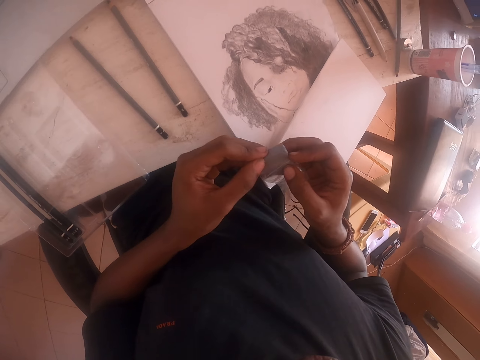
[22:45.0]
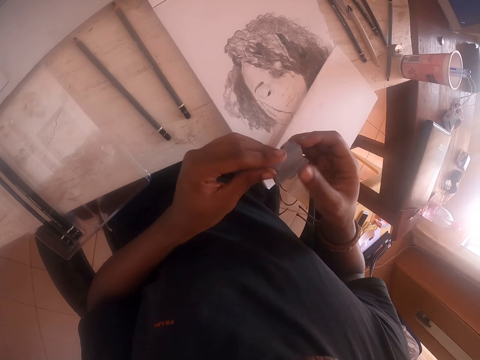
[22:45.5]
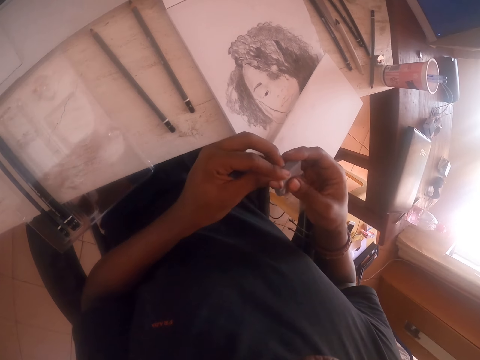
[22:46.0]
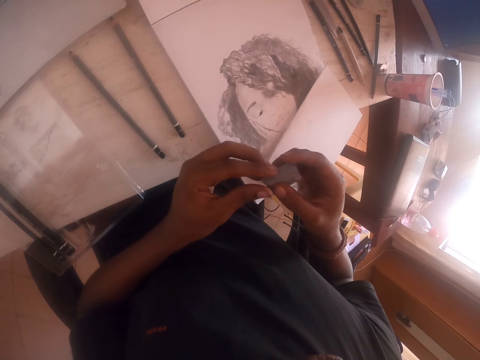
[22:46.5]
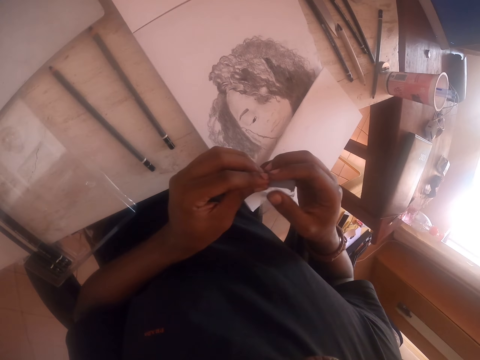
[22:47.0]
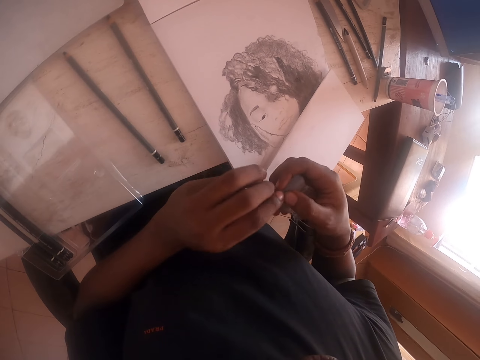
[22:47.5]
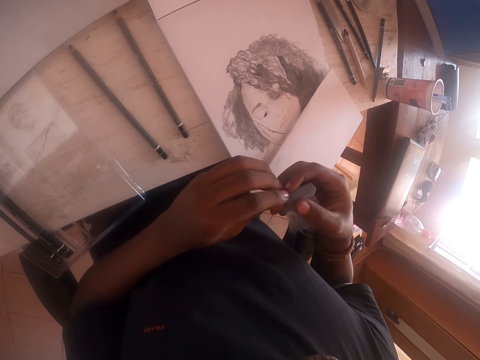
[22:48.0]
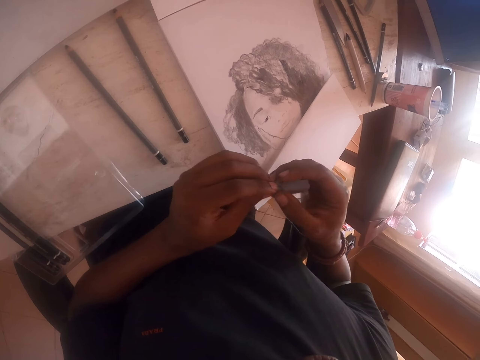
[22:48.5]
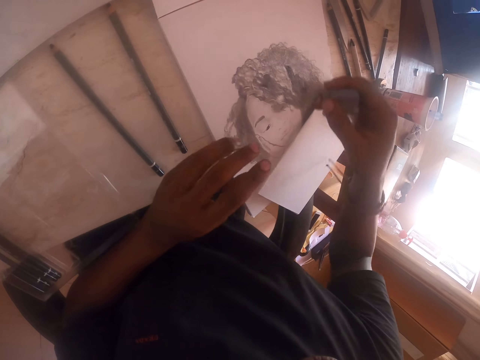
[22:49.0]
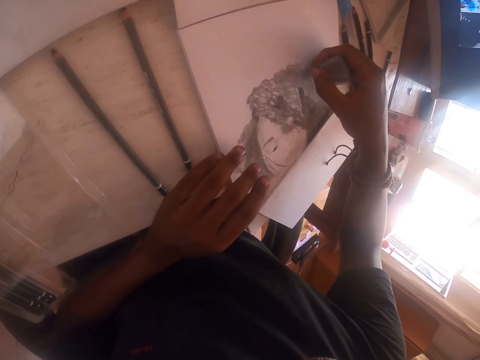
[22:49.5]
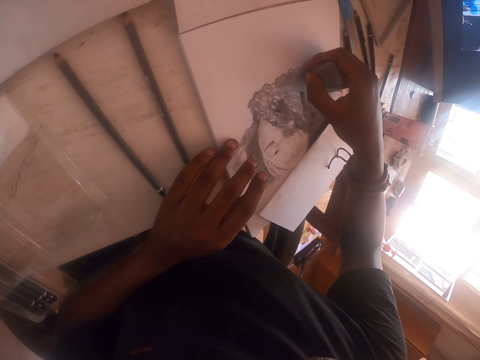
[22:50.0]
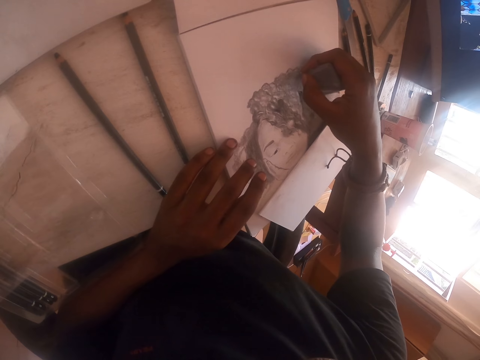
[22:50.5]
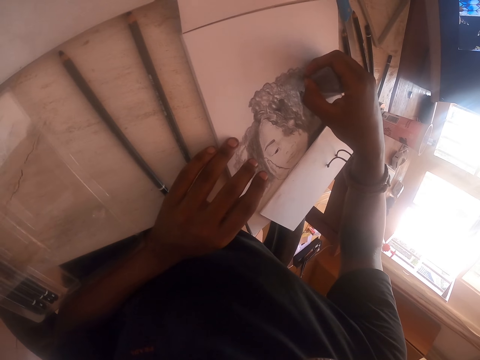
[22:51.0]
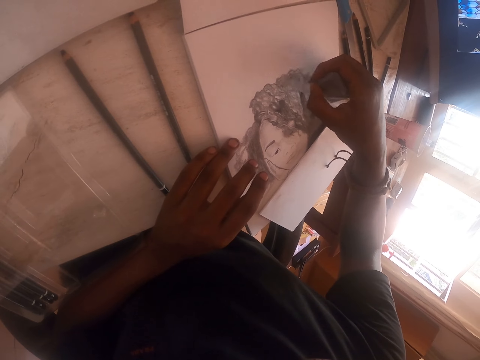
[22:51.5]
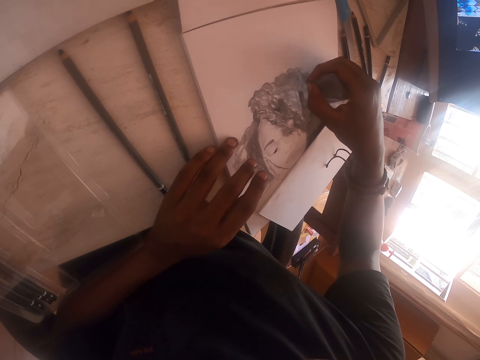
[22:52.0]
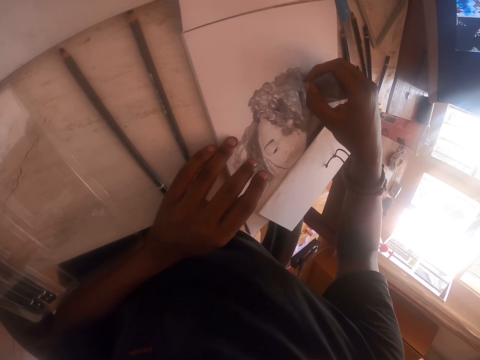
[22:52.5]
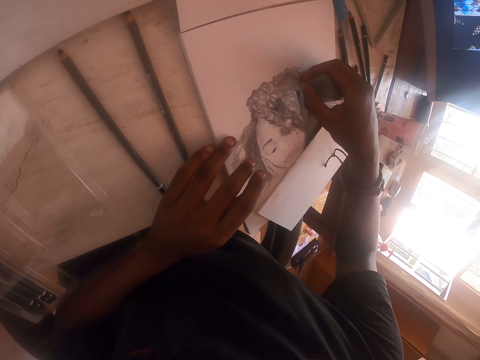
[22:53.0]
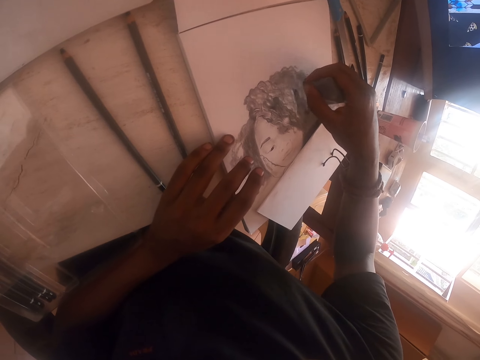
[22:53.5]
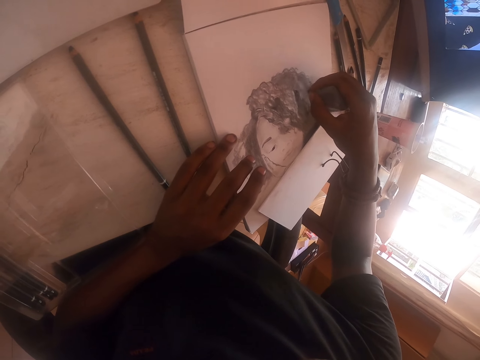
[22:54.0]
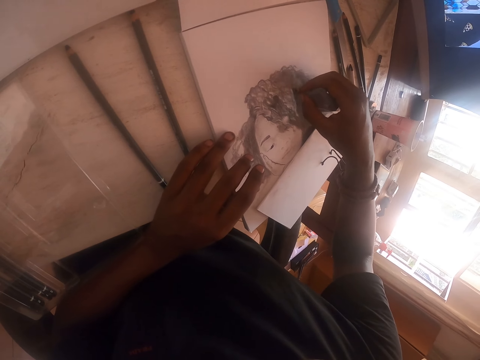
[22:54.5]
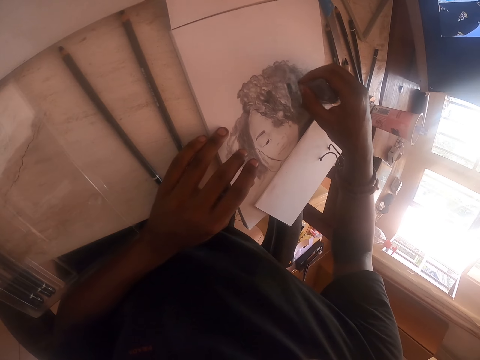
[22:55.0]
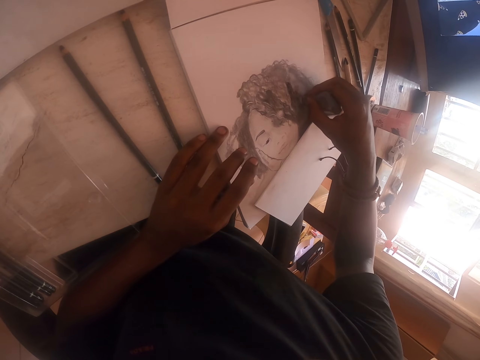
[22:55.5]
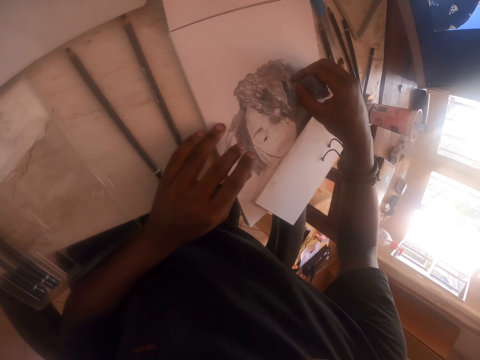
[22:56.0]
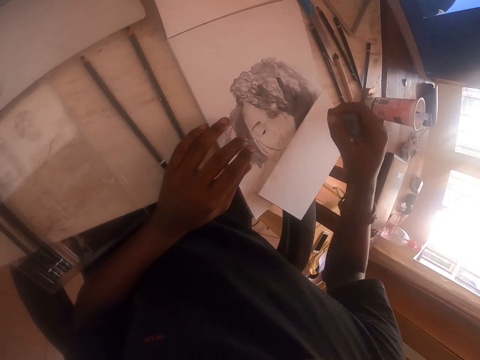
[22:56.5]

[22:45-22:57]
The camera wearer moves the clay rubber. They rub the drawing with the clay rubber. They paint the drawing using the crayon mold.

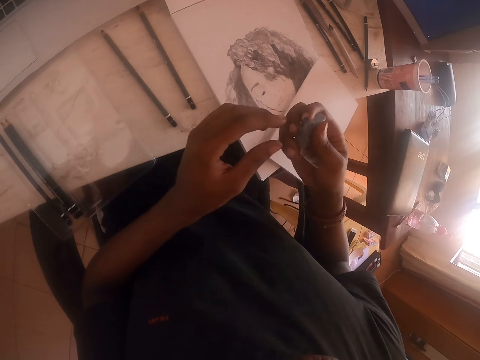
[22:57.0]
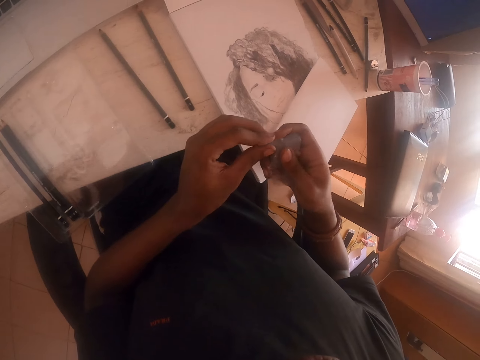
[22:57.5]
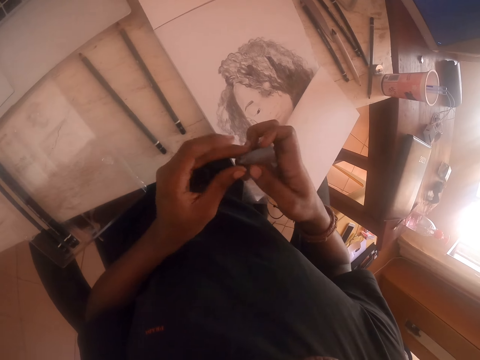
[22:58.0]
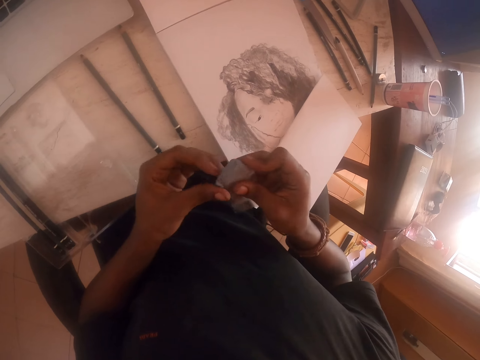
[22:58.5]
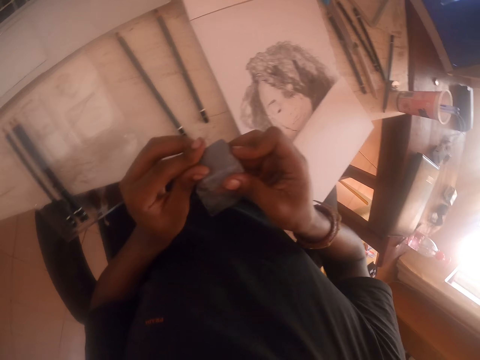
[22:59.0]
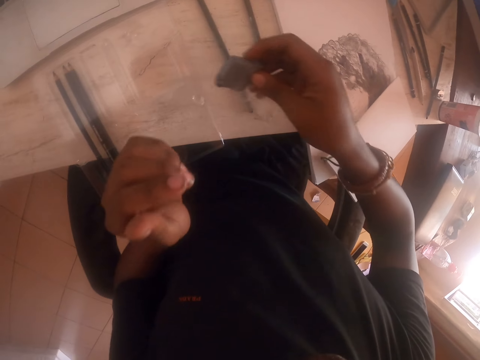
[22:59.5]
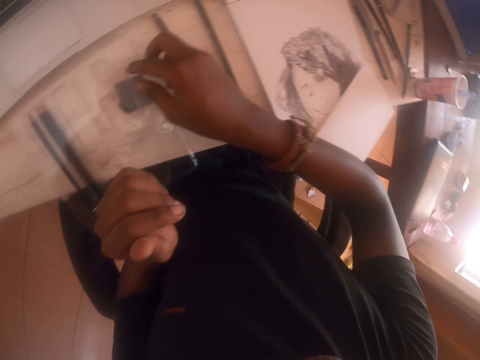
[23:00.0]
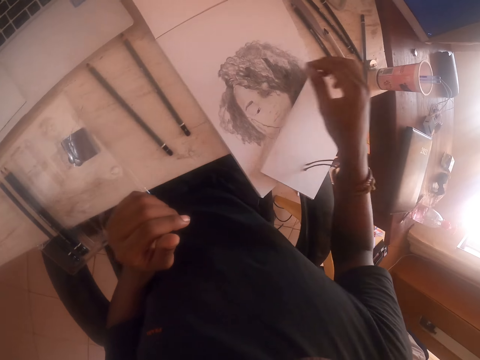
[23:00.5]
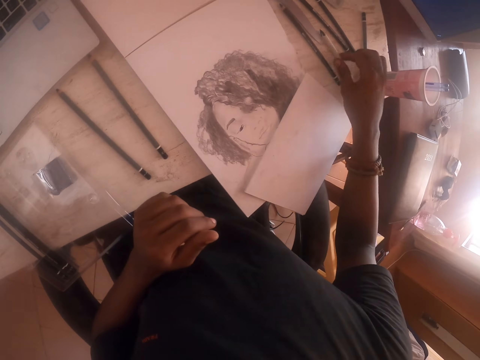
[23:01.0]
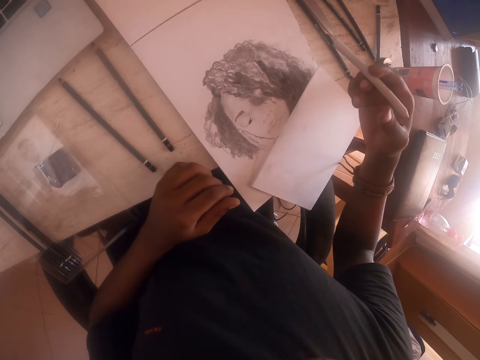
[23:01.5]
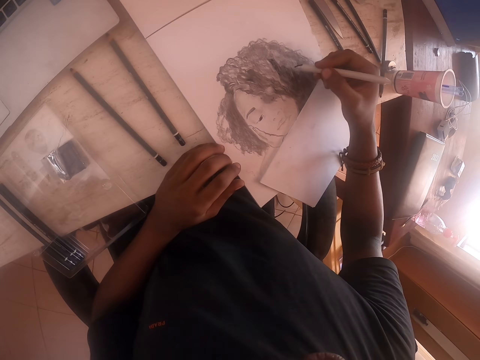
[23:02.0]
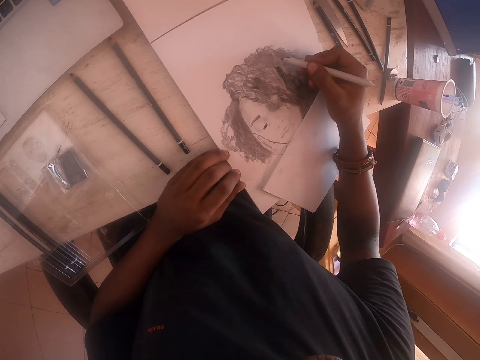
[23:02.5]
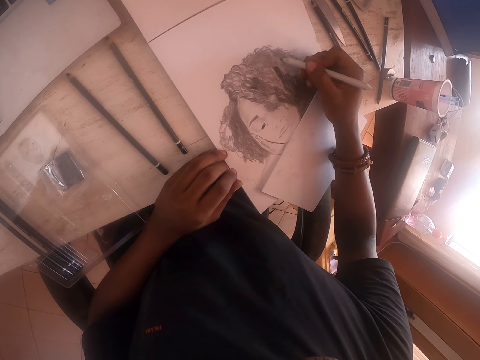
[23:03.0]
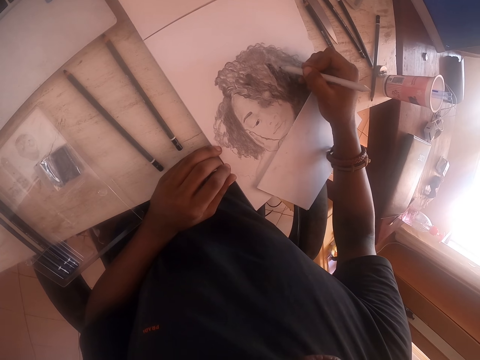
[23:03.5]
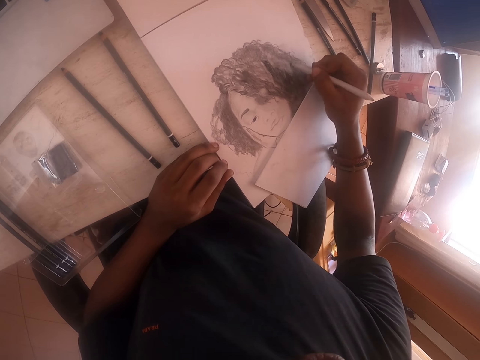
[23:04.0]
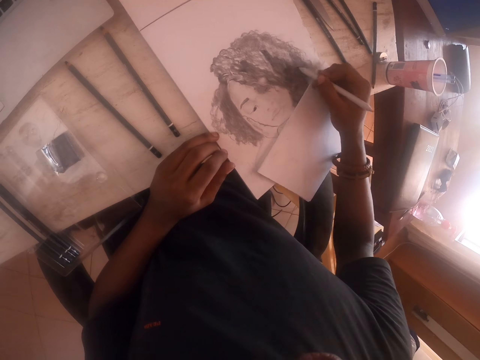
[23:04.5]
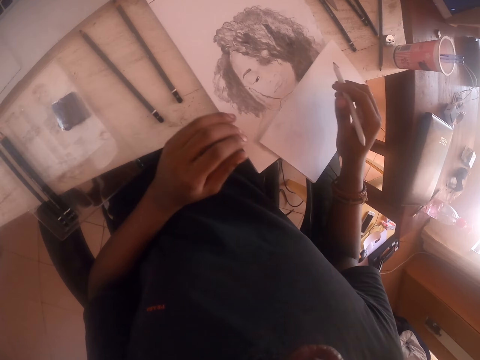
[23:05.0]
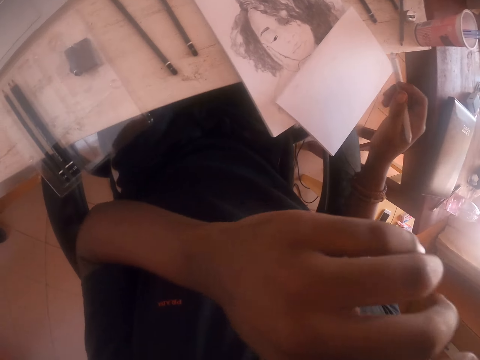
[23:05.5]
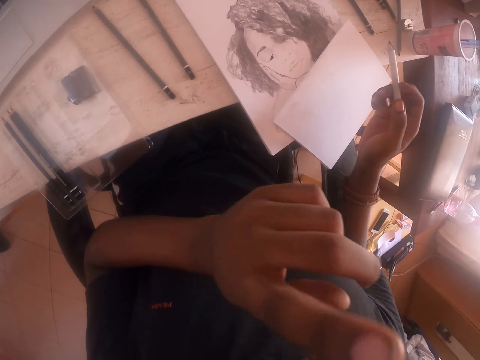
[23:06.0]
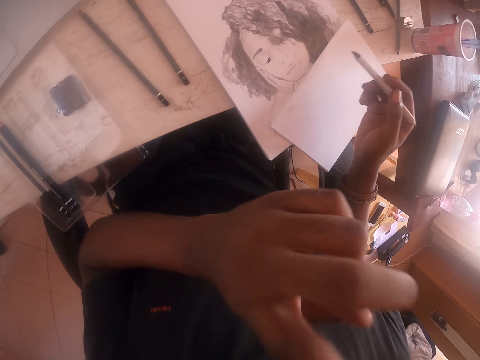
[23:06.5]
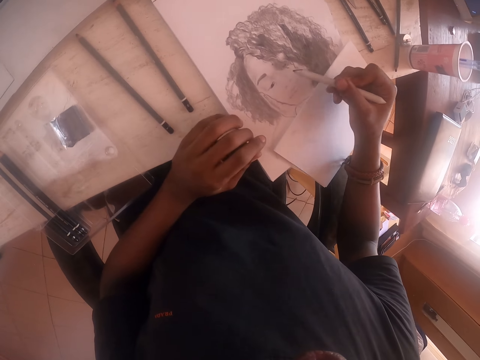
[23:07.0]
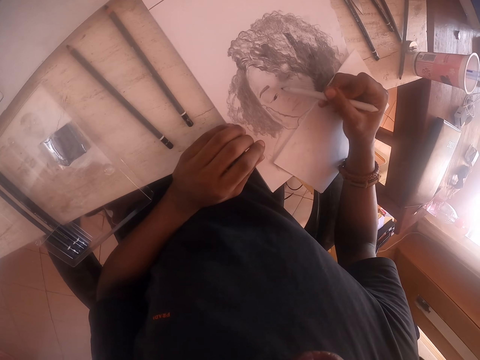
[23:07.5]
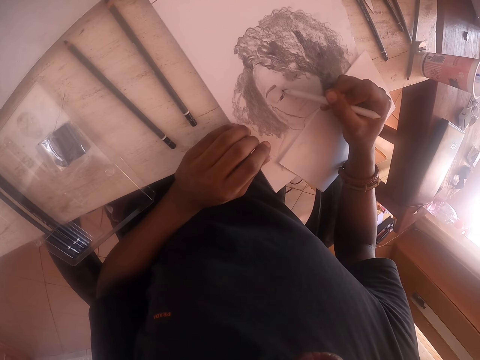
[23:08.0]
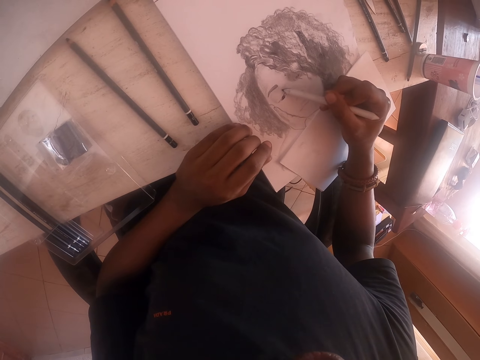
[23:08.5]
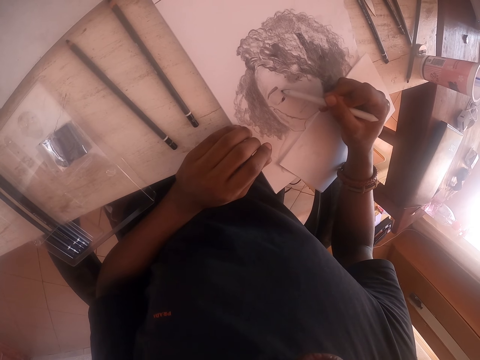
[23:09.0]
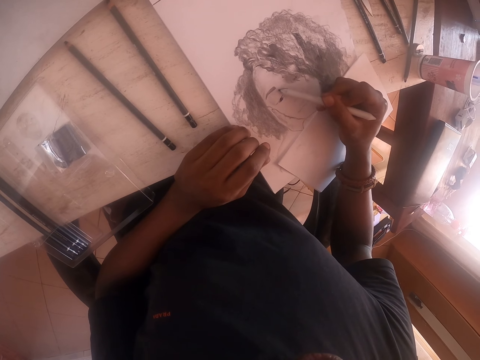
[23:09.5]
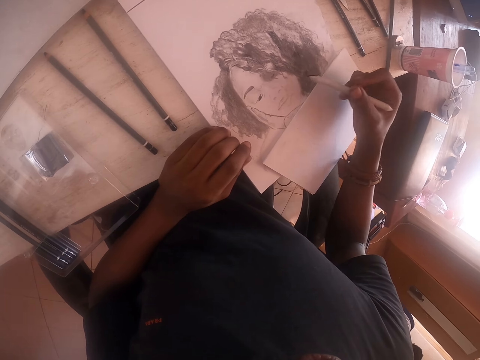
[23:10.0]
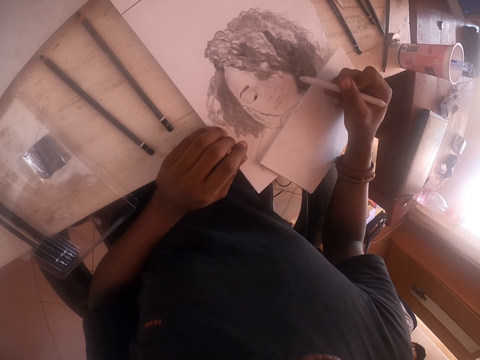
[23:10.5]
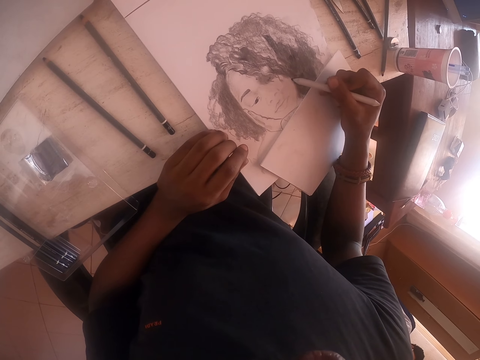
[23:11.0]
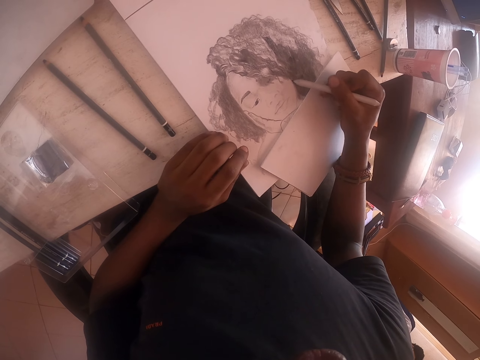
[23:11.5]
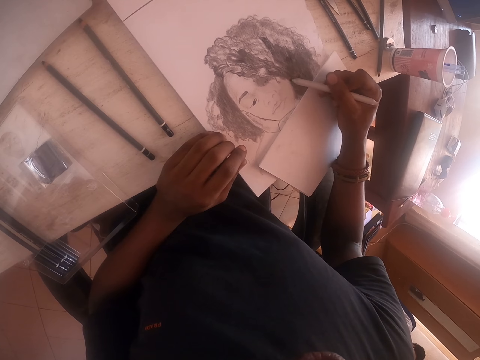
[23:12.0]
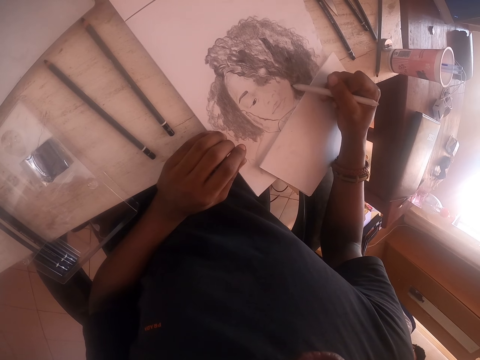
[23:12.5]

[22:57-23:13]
The camera wearer pulls back the clay rubber. They move both hands. They squeeze the clay rubber. They move the clay rubber. They place the clay rubber on the table. They pull back the right hand. They pick up the drawing pen. They lift the drawing pen. They move the drawing pen. They draw on the drawing book with the drawing pen. They lift the left hand. They touch their face. They touch the camera. They drop the left hand. They draw on the drawing book with the drawing pen. They move the drawing pen. They draw on the drawing book with the drawing pen.
